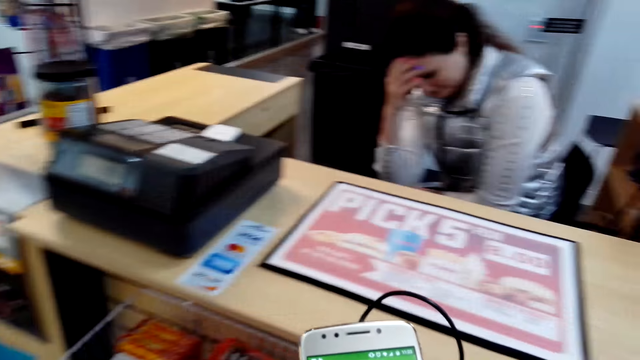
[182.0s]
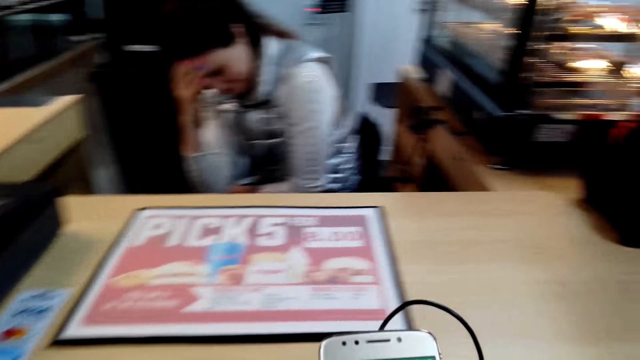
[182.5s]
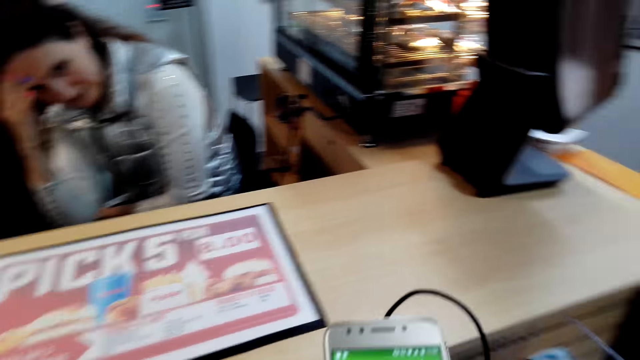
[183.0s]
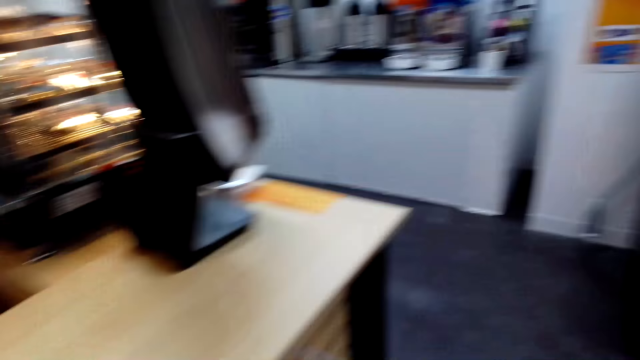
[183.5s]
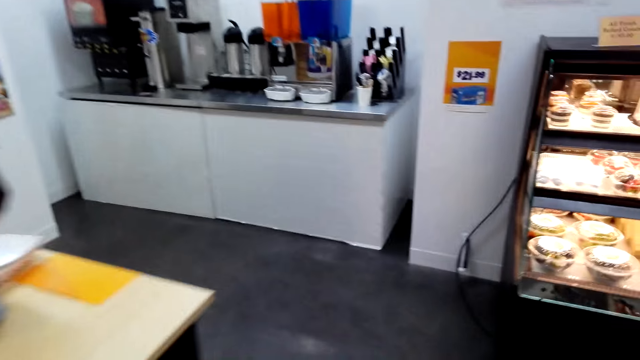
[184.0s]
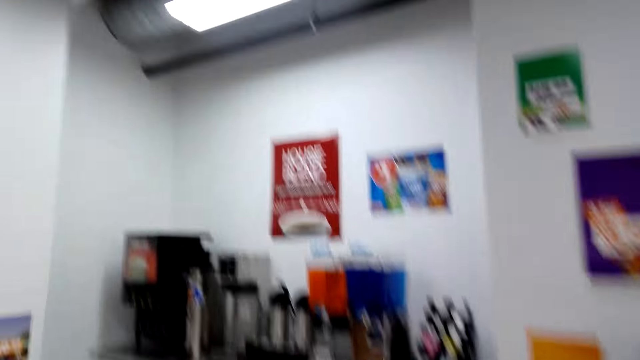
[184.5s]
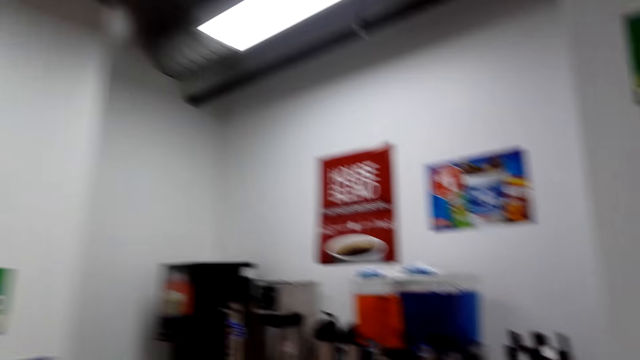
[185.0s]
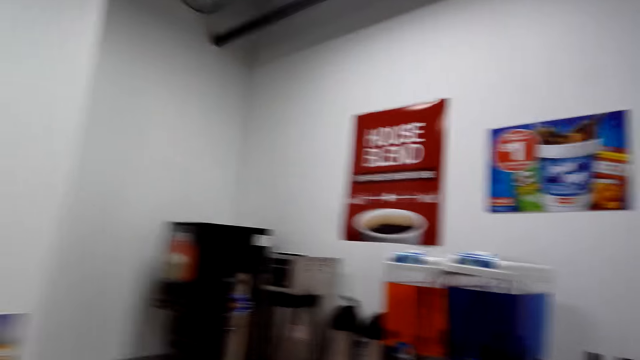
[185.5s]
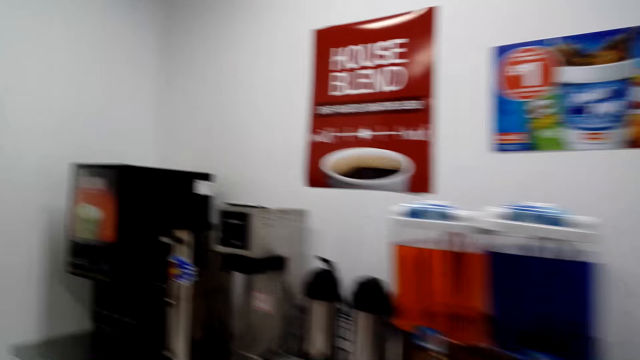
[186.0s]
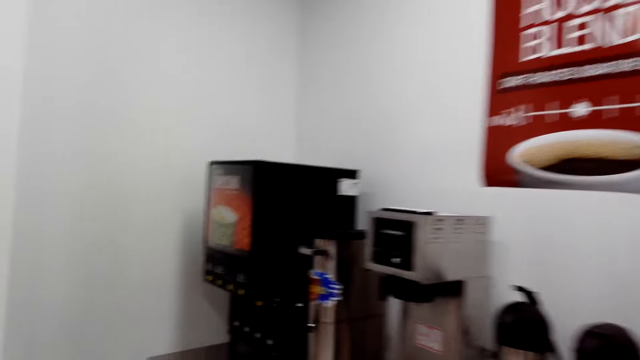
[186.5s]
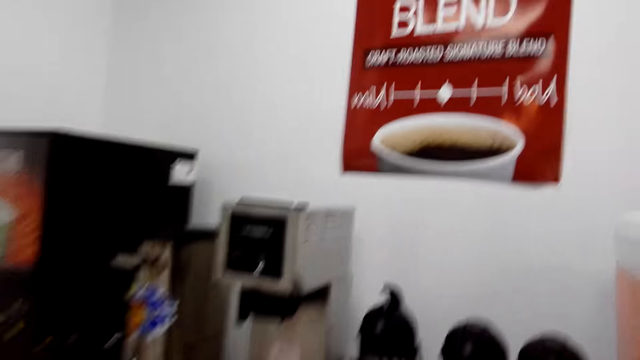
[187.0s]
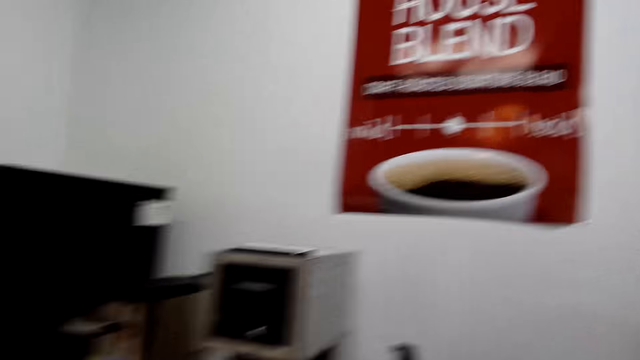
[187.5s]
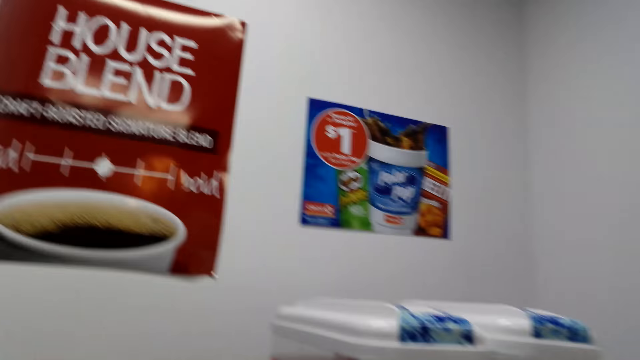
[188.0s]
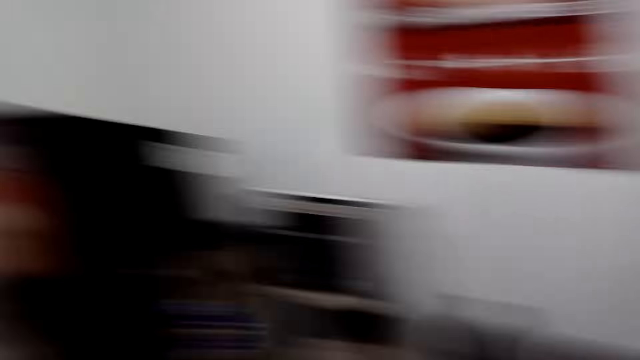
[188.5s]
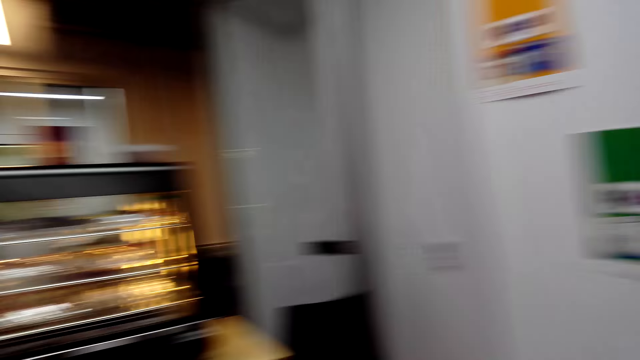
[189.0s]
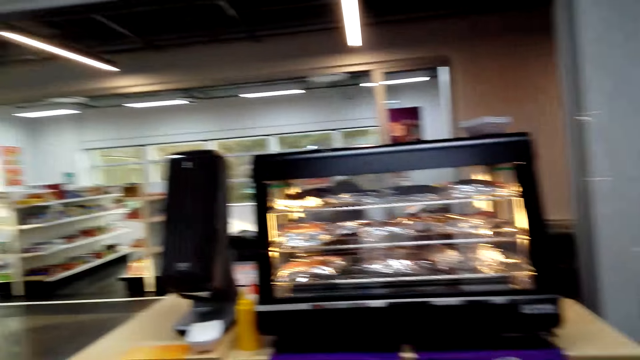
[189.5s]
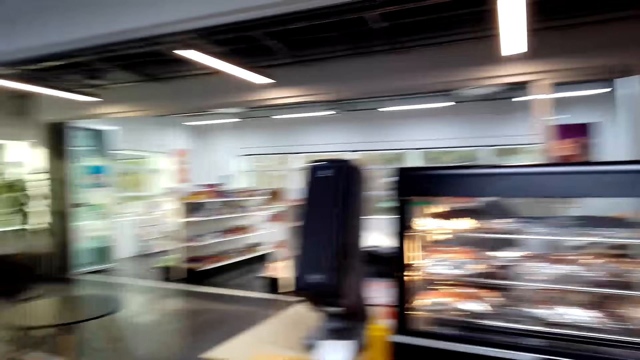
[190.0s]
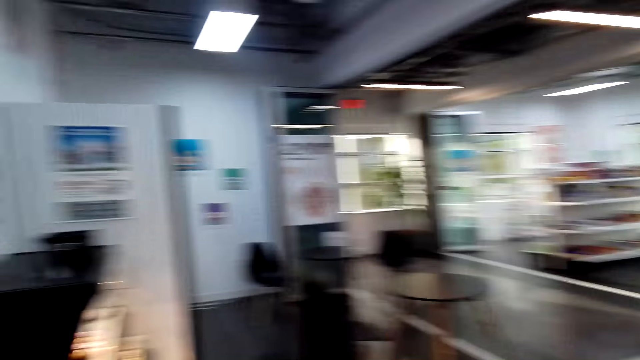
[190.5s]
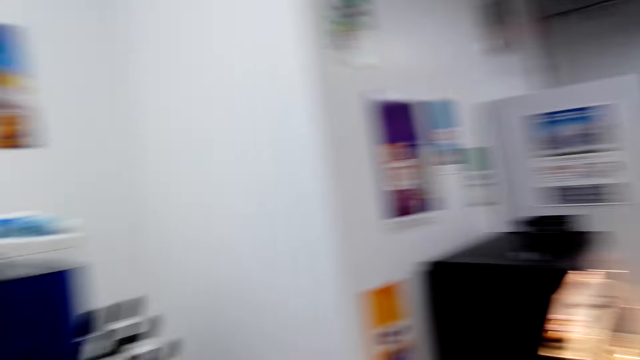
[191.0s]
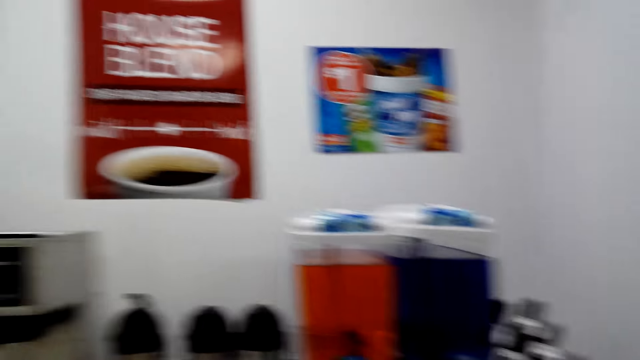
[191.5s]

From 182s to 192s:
The woman holds her head. The camera wearer walks beside the counter. They walk around the supermarket. They look at posters on the wall. They turn to the other side. They look around the supermarket.

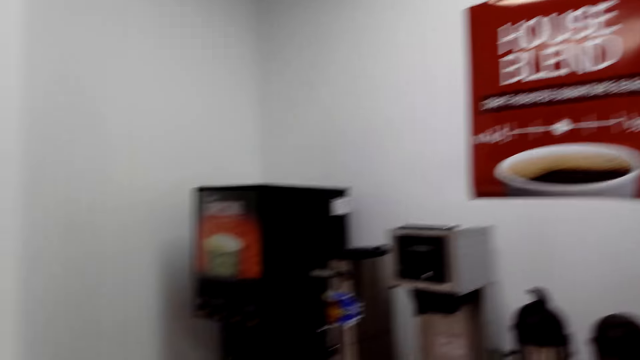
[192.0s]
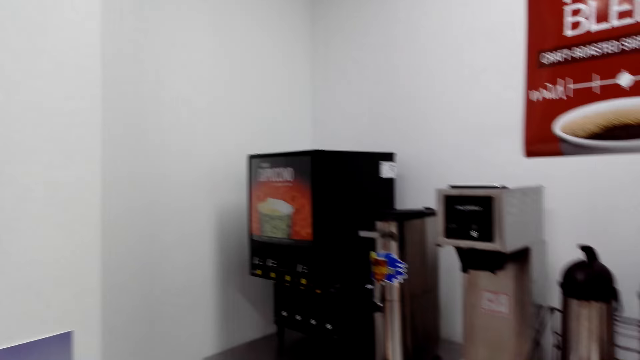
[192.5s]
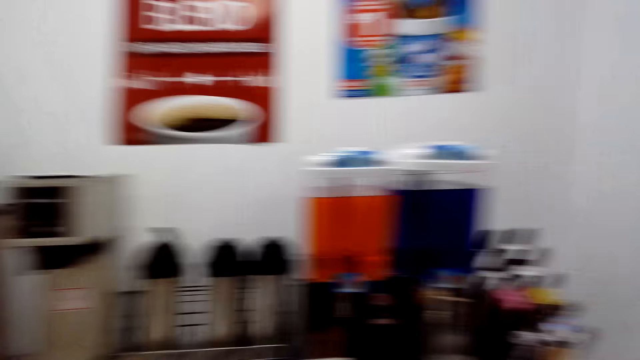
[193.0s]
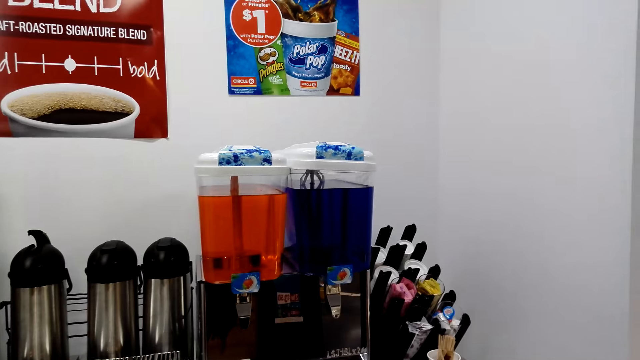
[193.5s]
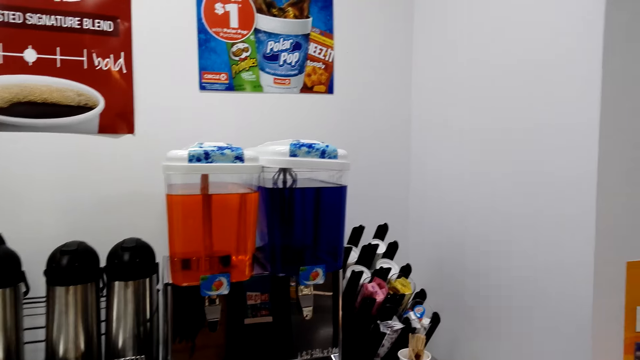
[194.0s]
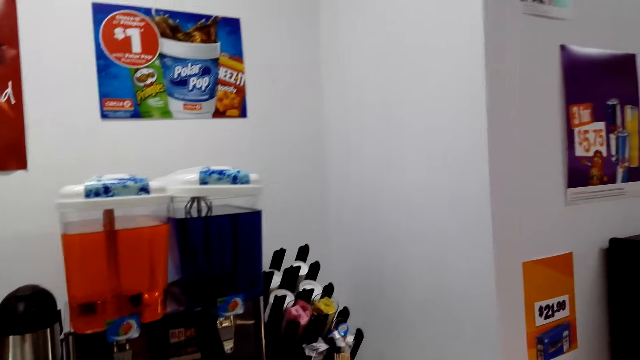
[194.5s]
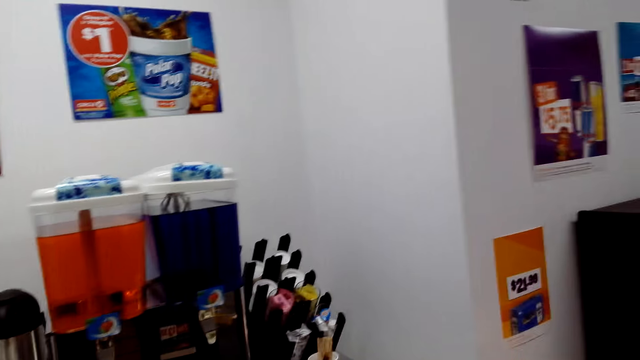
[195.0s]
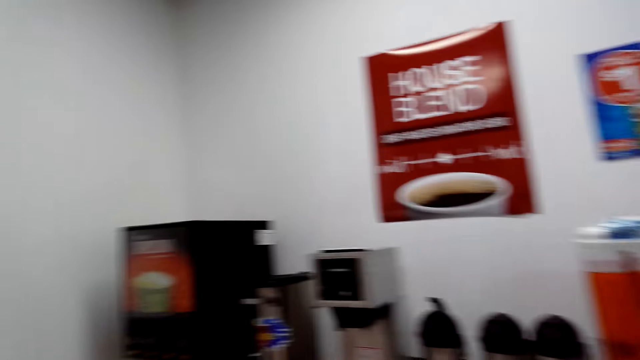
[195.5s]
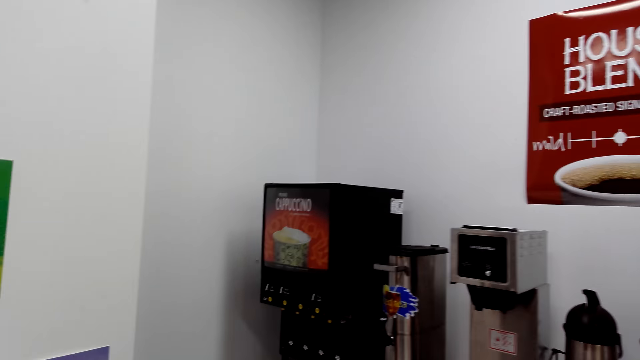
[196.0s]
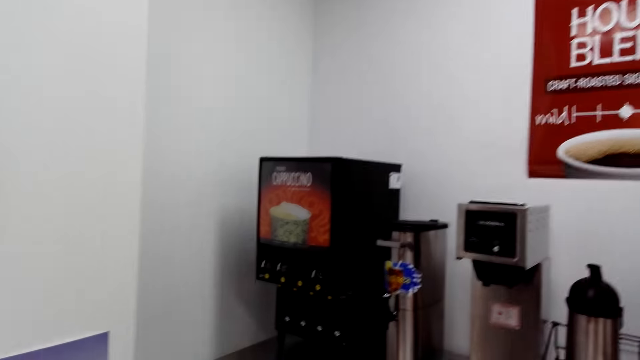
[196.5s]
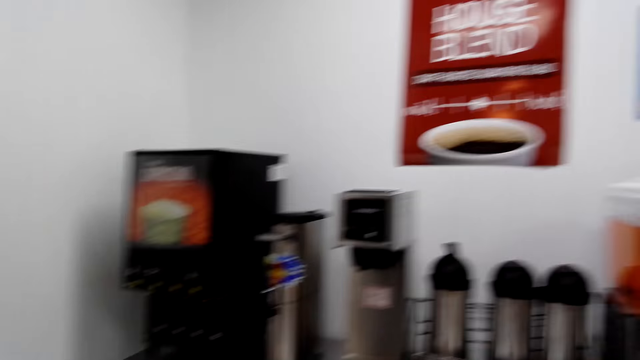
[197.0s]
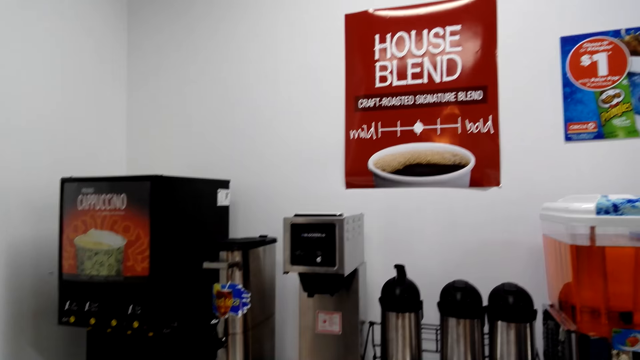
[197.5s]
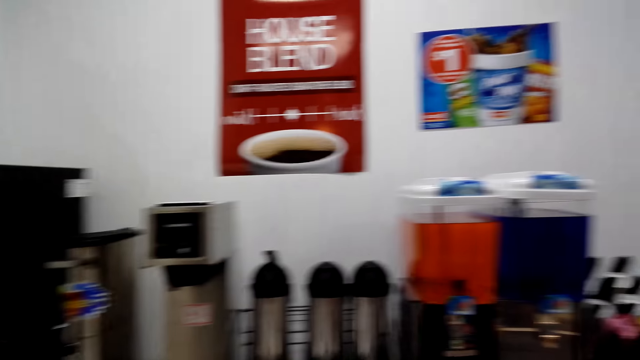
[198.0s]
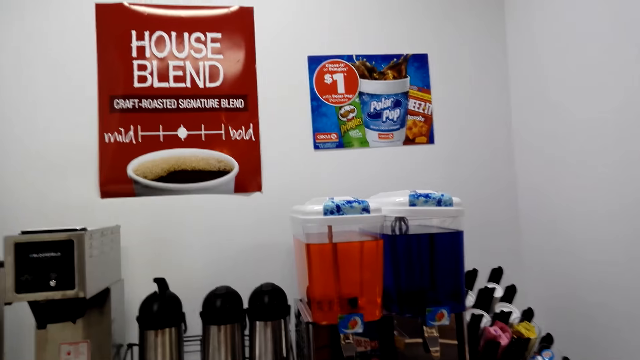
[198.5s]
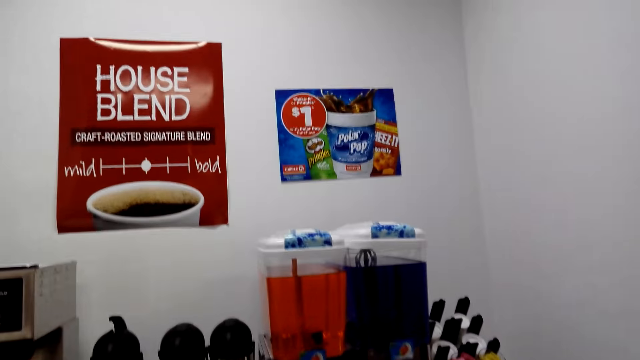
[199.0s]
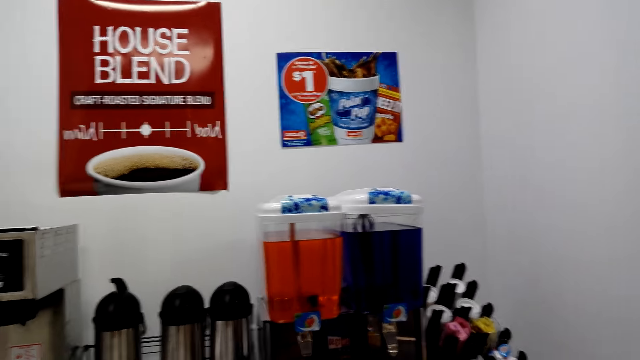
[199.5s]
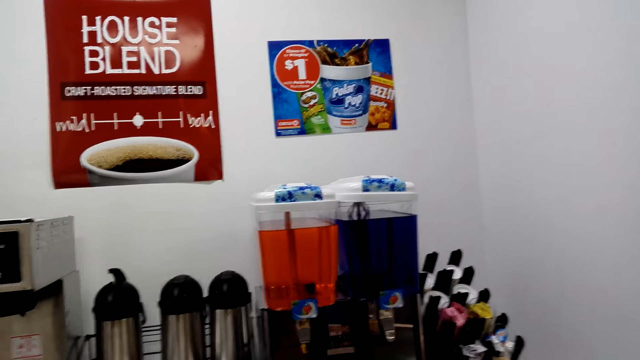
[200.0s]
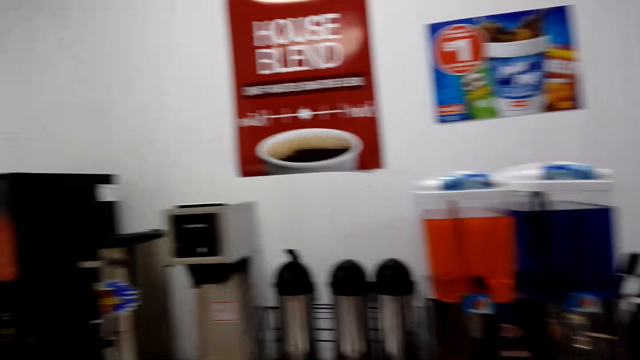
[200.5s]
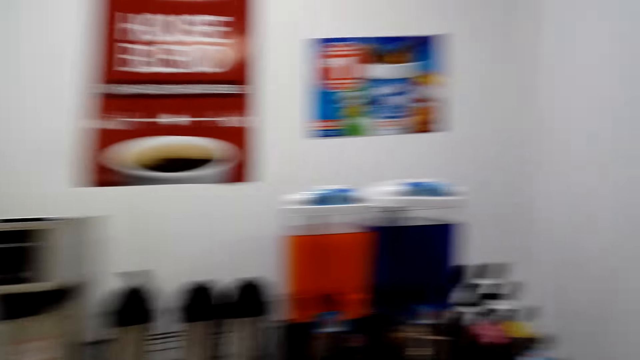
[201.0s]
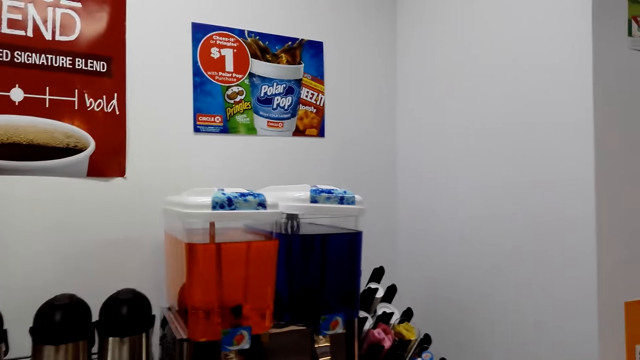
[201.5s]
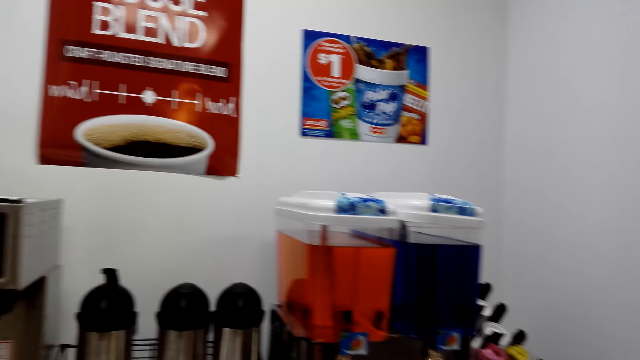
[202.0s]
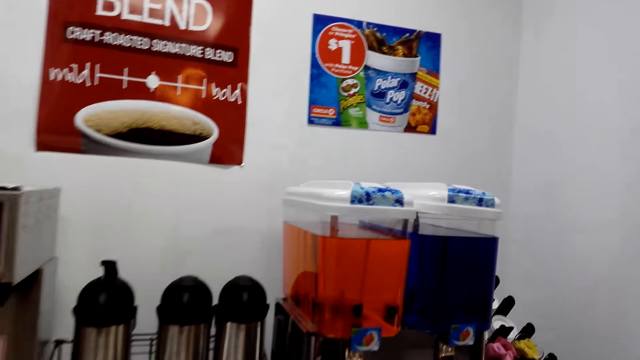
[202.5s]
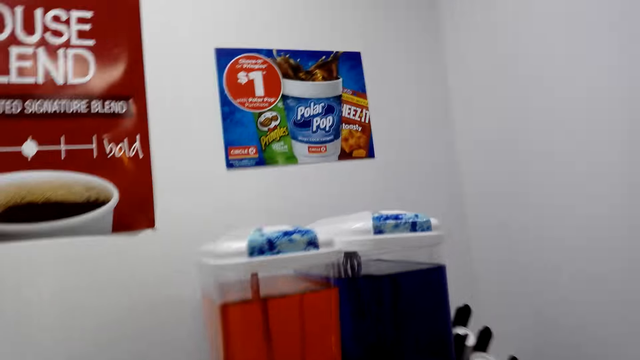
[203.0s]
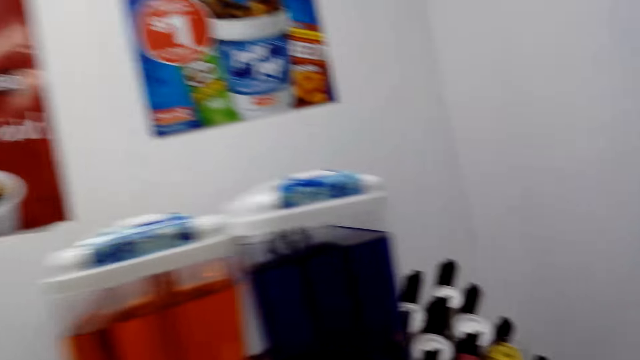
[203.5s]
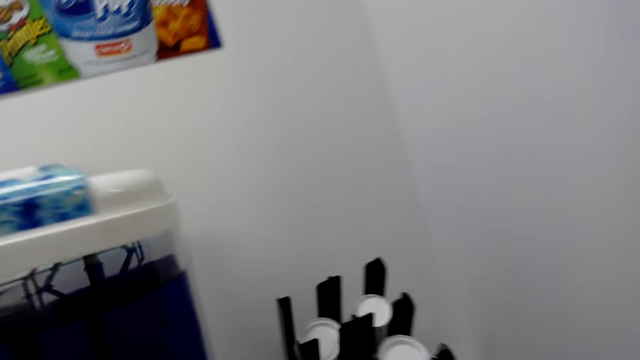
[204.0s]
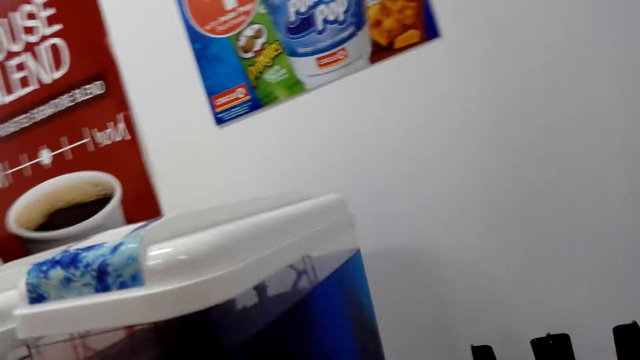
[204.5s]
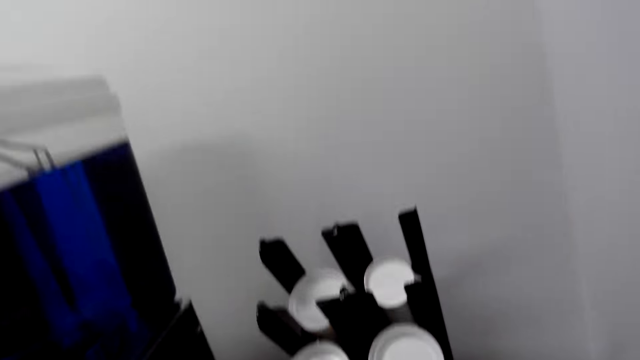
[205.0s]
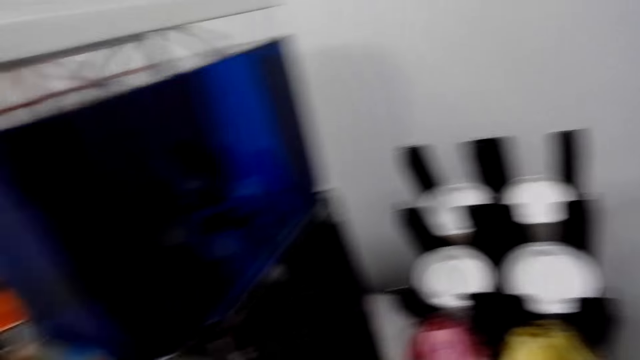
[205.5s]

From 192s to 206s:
The camera wearer talks to the woman. The woman talks. The camera wearer looks around the table. They talk. They look beside the container.
